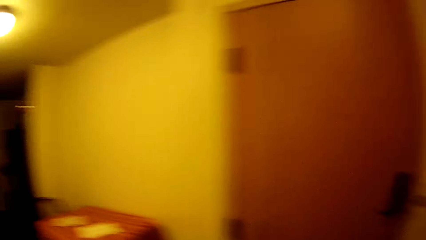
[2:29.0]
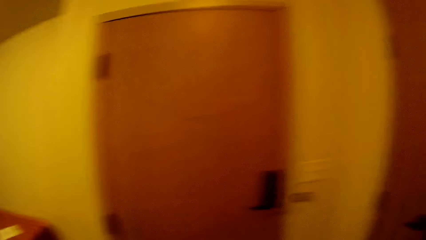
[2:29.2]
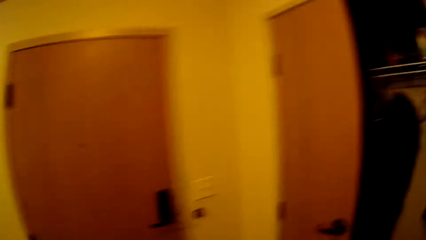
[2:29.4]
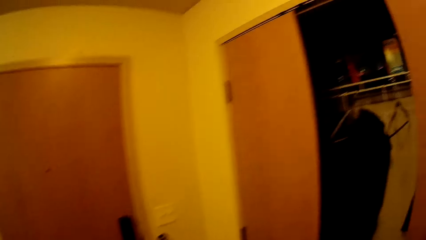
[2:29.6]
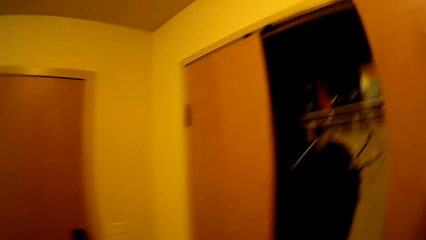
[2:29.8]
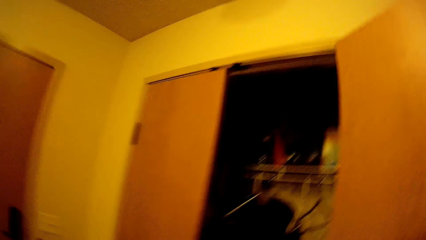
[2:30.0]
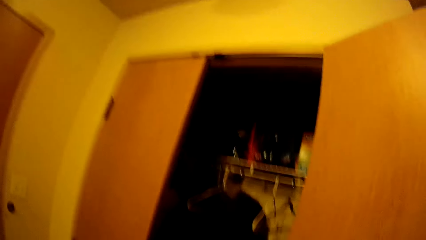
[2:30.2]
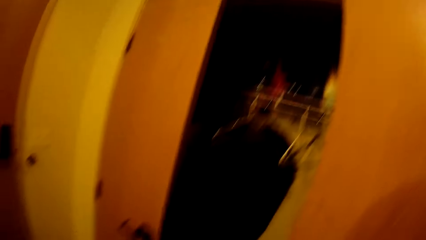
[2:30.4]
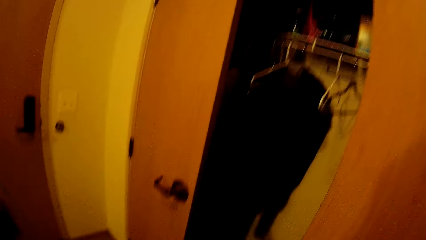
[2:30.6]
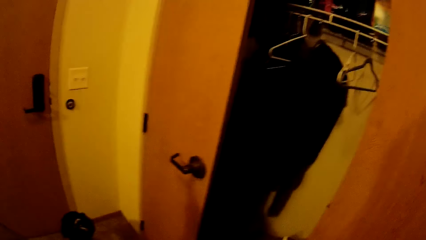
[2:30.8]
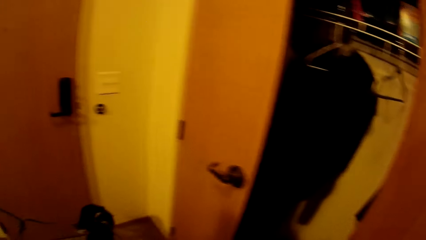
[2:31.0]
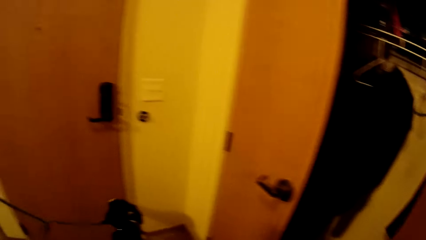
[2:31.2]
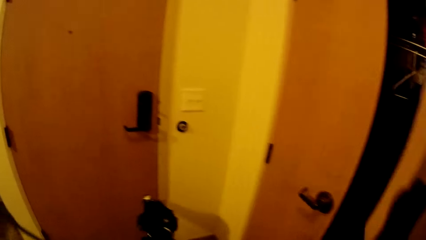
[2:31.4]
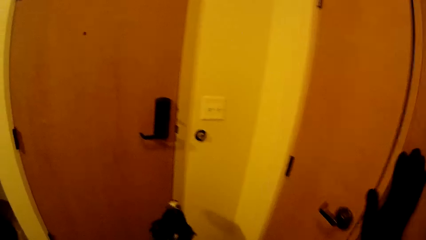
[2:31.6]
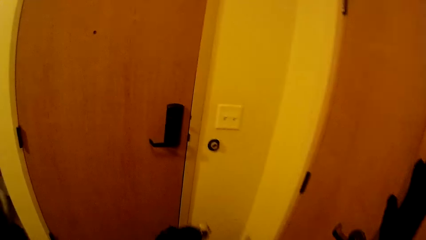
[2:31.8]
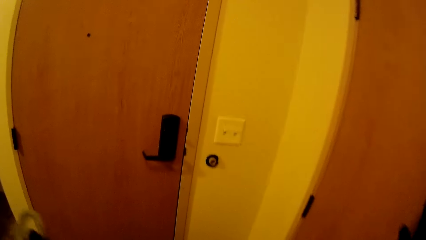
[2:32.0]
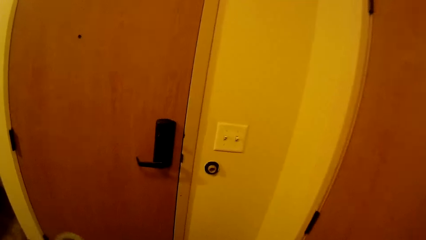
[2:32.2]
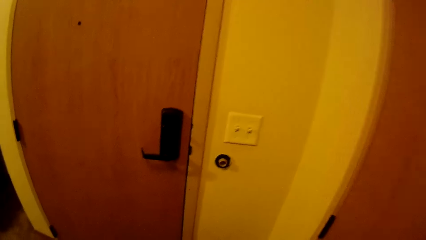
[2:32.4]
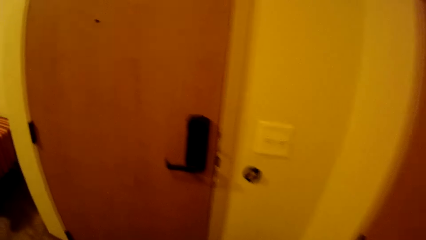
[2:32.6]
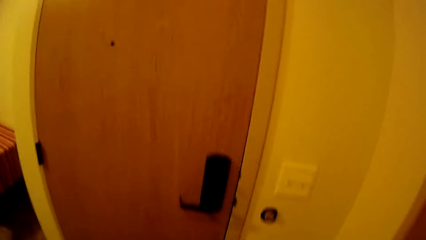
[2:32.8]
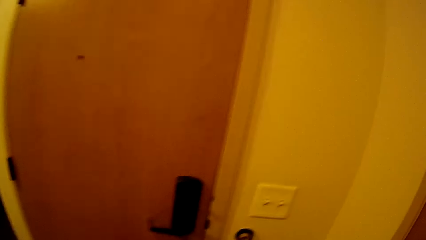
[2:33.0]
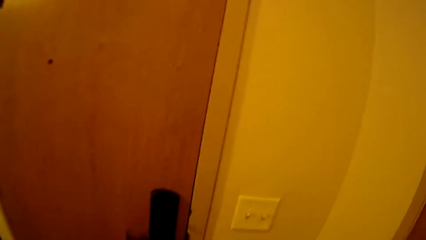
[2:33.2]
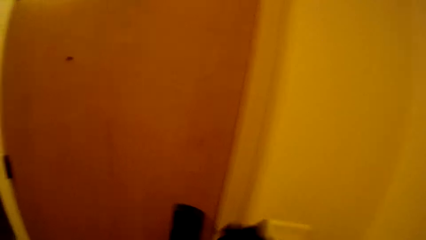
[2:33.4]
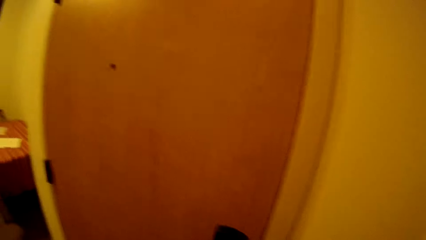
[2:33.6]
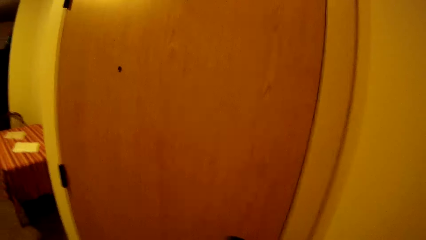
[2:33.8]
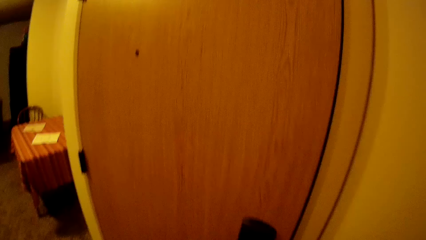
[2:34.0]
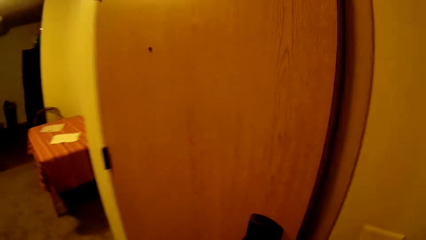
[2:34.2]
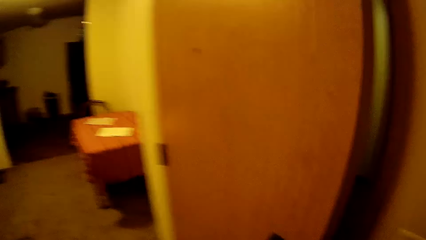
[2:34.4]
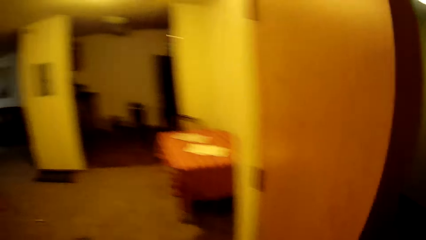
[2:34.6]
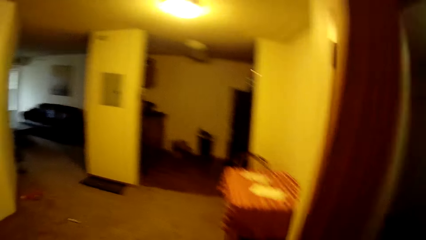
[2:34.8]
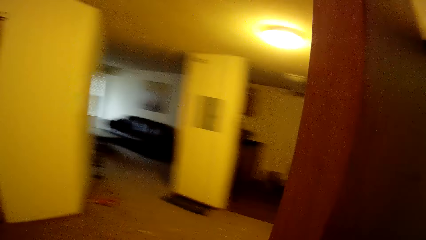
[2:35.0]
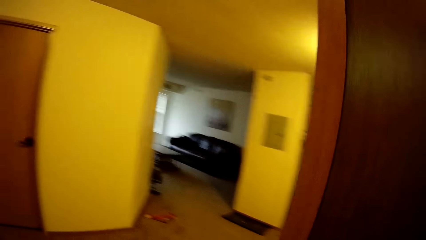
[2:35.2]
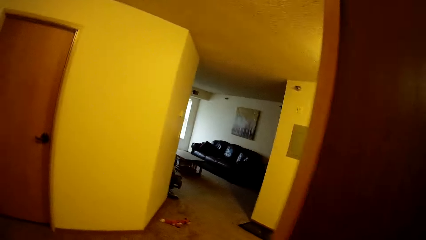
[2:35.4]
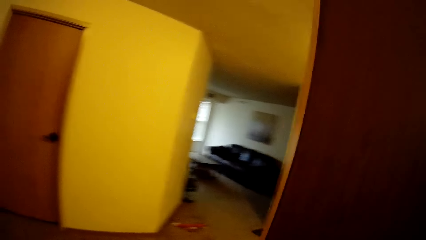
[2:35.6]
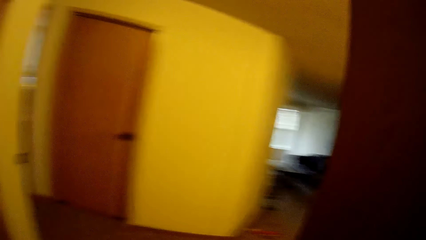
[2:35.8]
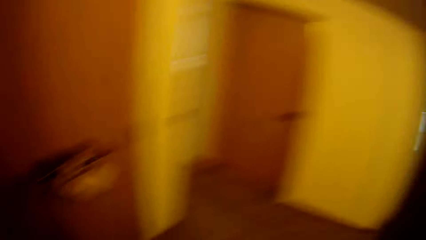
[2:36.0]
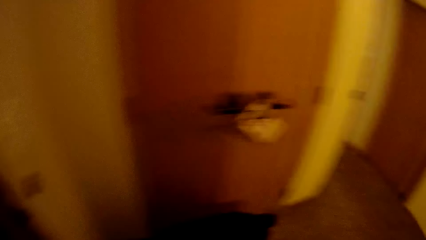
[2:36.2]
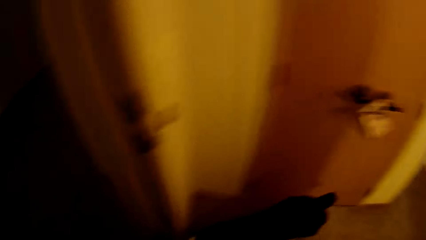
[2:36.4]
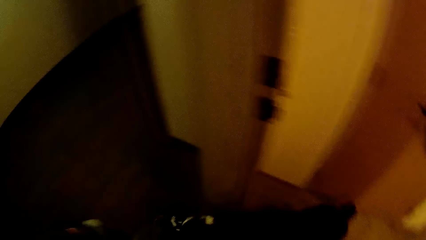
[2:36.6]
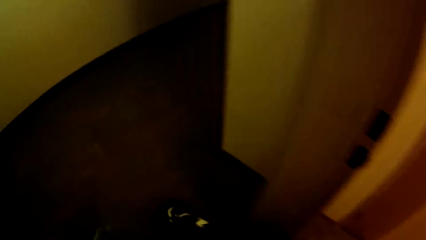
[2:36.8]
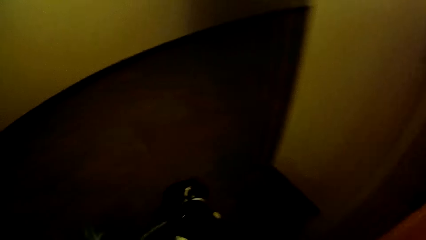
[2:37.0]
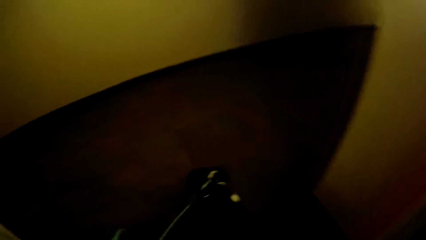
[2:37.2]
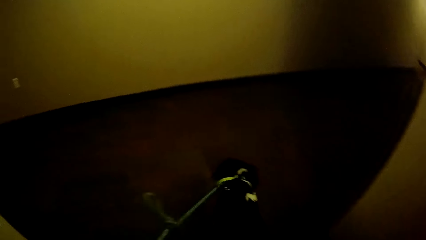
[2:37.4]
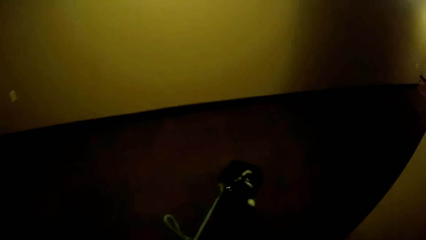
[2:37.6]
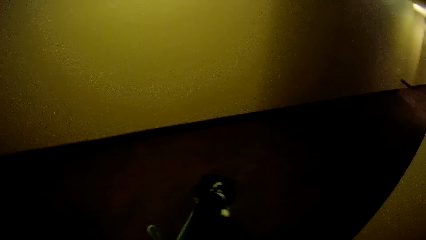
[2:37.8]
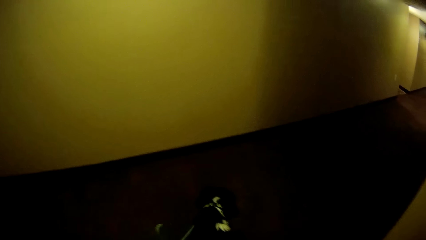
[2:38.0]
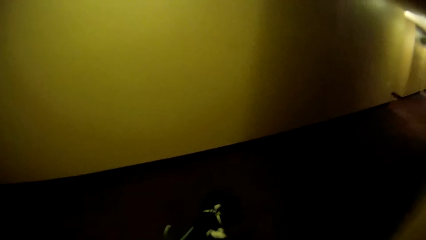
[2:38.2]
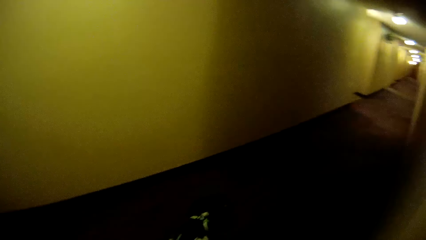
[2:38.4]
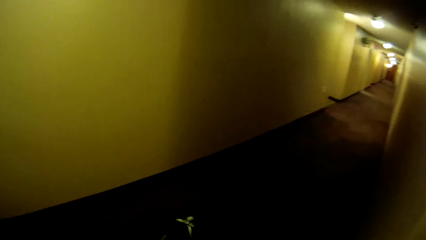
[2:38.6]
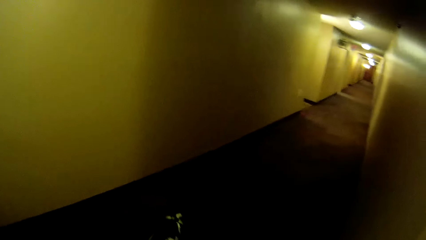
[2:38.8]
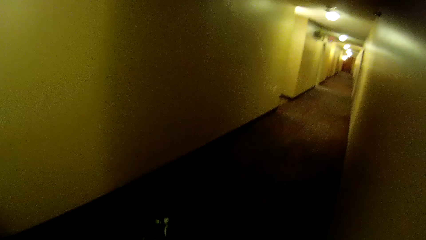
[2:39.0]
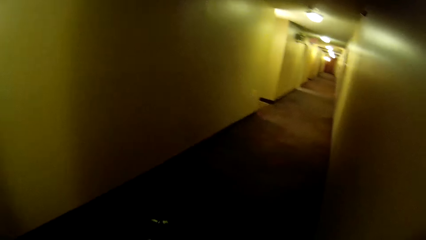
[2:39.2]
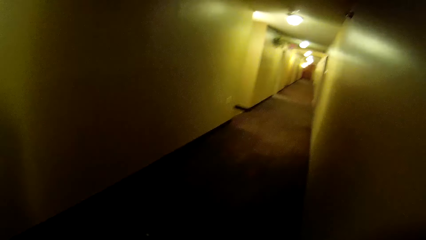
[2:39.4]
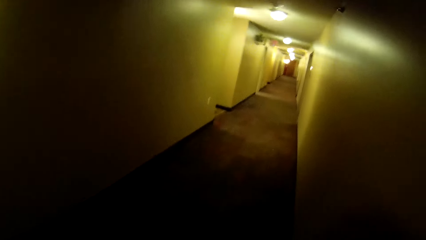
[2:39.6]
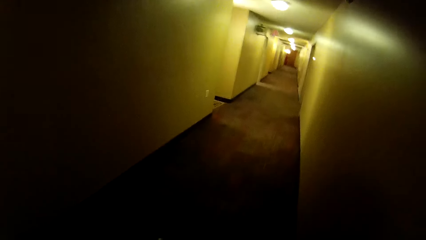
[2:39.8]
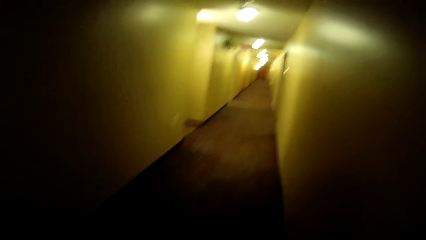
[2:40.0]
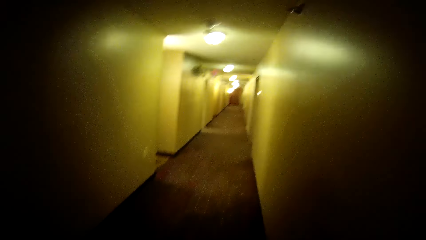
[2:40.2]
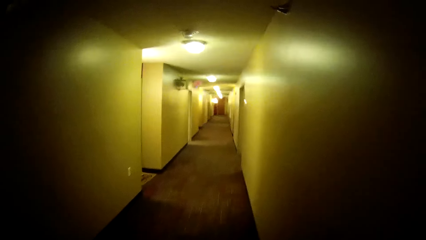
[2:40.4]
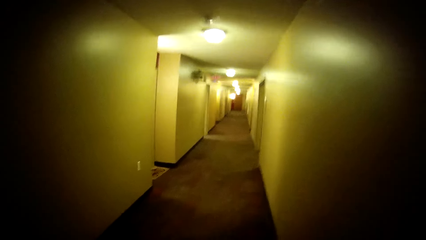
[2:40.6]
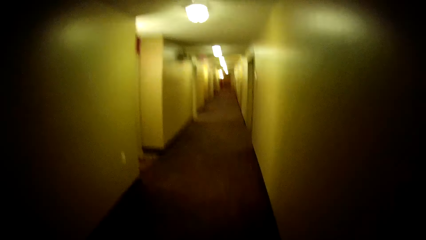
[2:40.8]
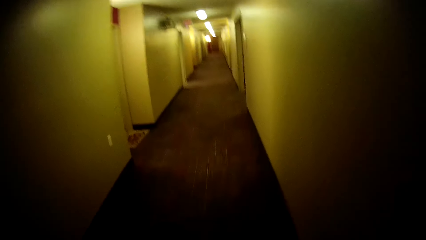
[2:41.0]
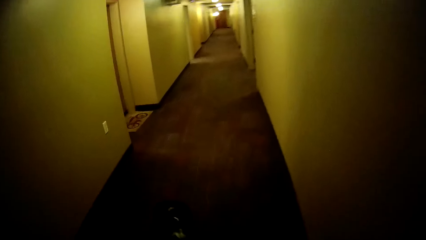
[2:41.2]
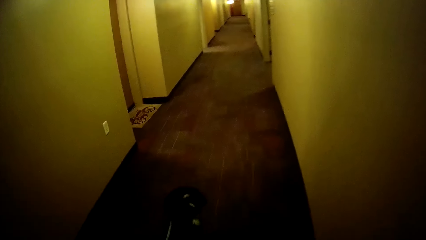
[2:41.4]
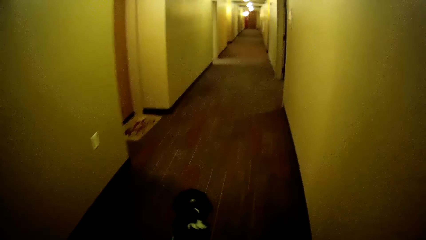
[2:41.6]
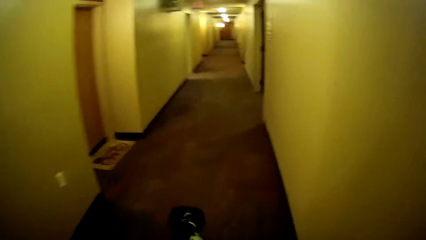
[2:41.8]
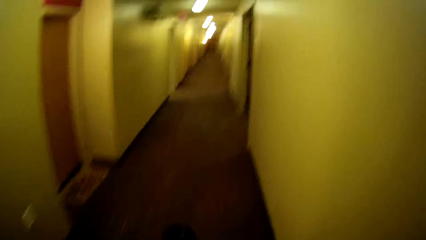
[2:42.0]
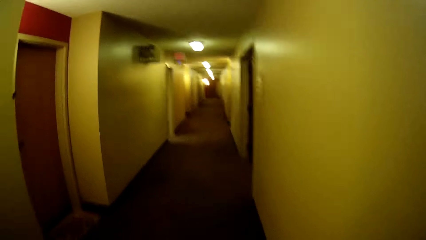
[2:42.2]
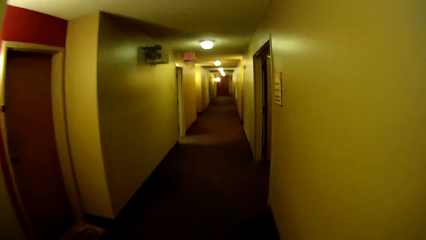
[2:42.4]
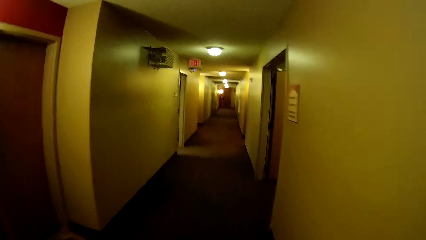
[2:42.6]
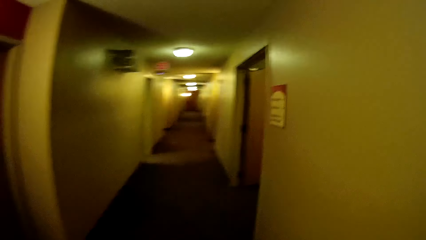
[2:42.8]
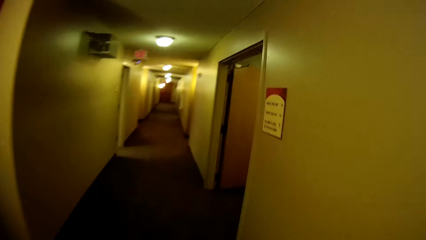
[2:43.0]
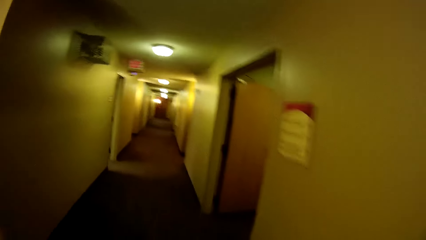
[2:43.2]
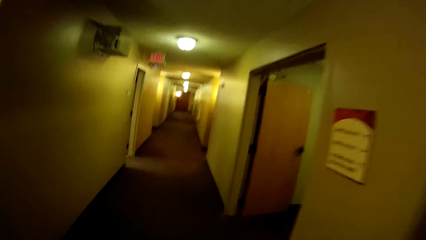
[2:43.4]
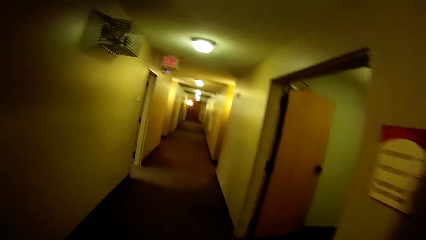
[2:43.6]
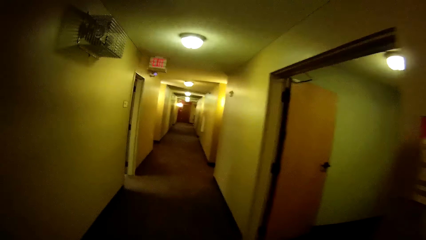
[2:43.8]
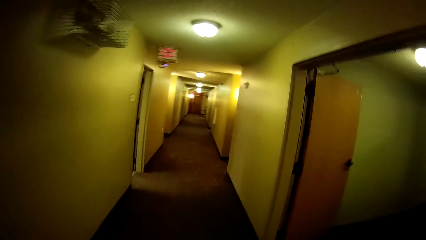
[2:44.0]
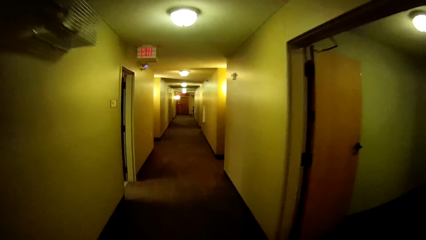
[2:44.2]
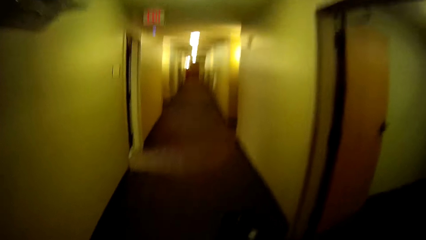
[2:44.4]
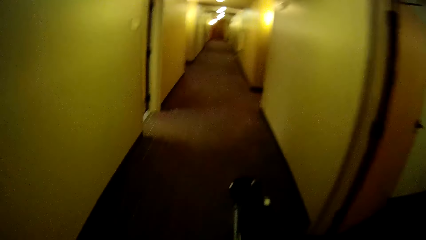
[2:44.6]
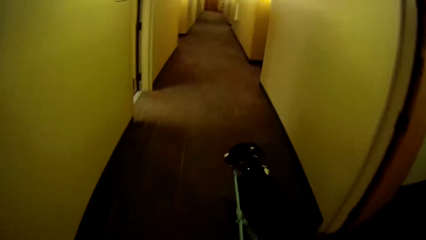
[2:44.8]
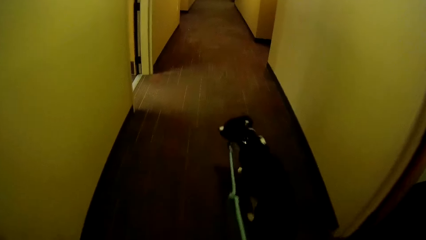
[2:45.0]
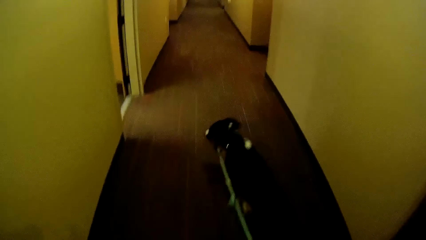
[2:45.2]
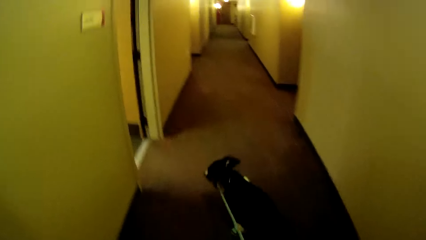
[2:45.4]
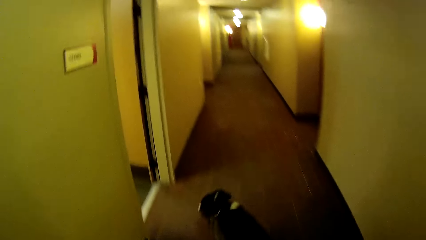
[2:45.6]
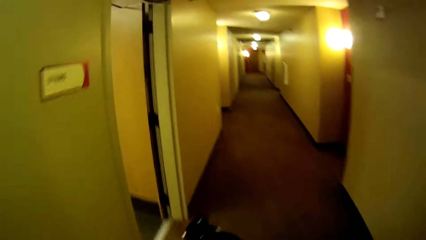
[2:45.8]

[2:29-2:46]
The camera wearer looks around the room. She closes the cupboard with her right hand and opens a door with her right hand. The dog walks out of the house through the door. The camera wearer walks out of the house through the door. She walks around the room. She walks through a corridor. The dog walks through the corridor.
